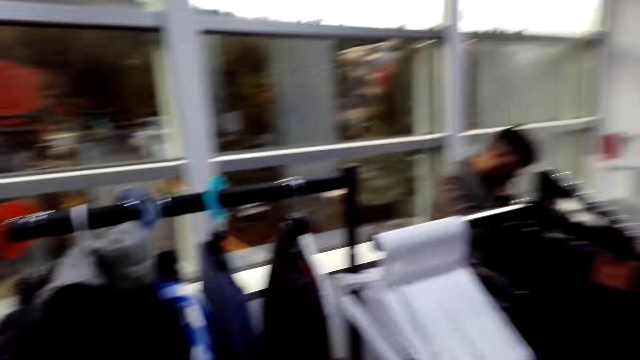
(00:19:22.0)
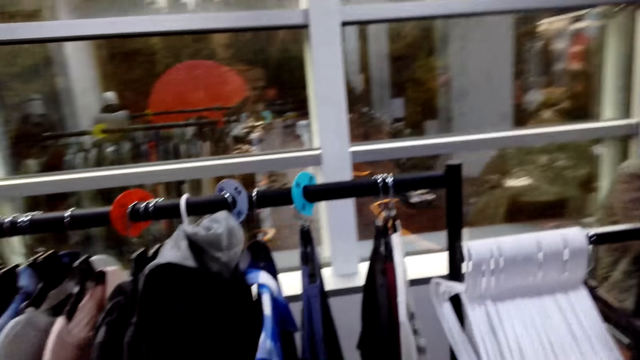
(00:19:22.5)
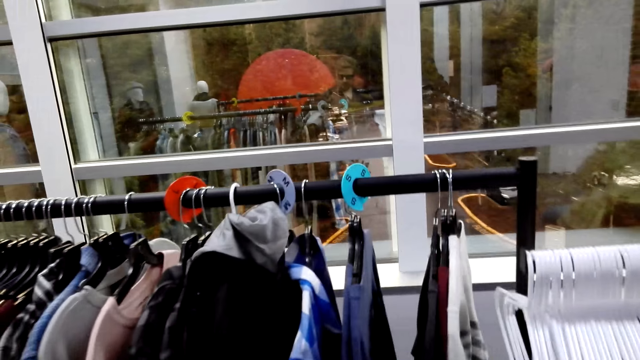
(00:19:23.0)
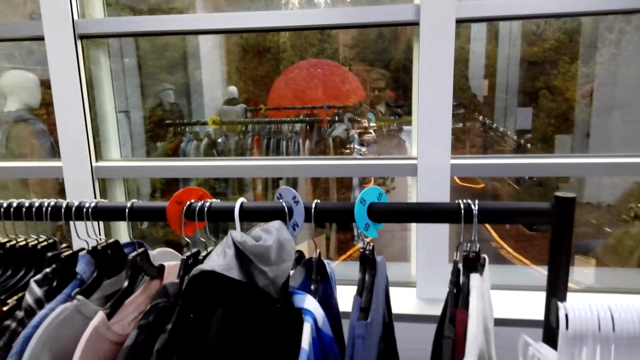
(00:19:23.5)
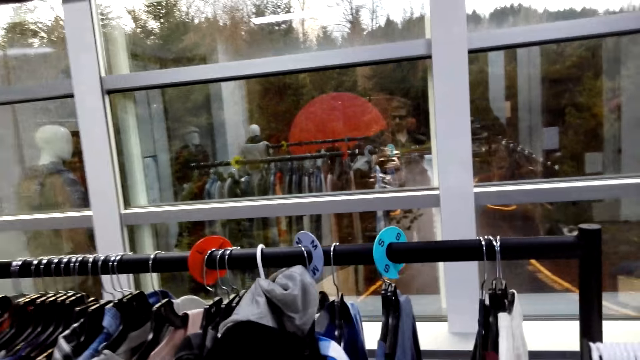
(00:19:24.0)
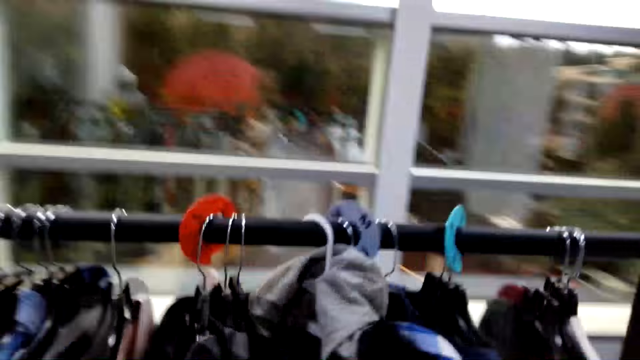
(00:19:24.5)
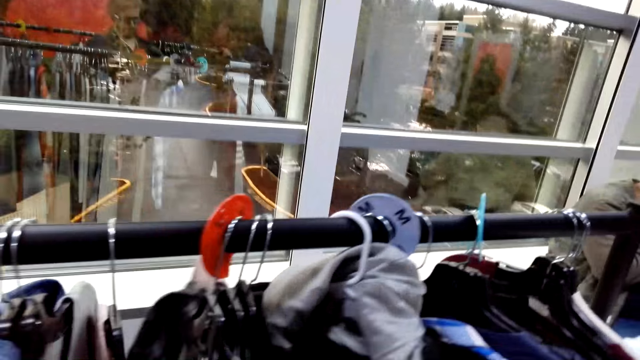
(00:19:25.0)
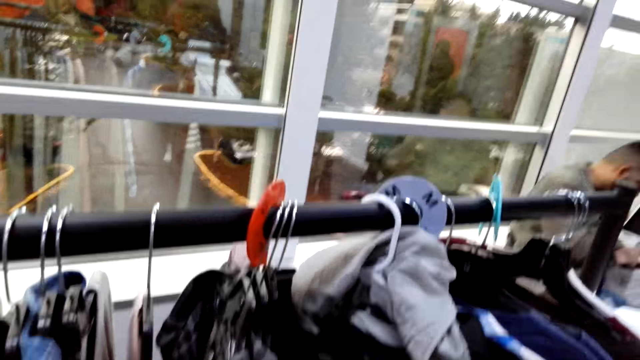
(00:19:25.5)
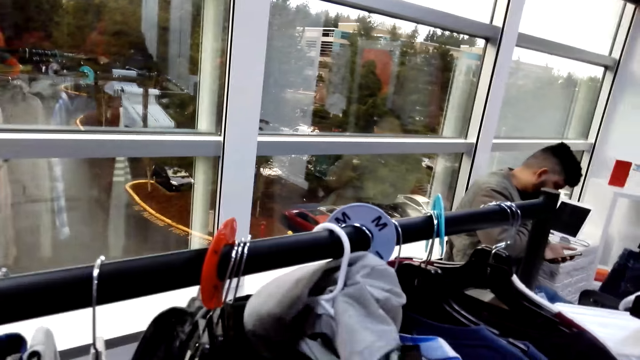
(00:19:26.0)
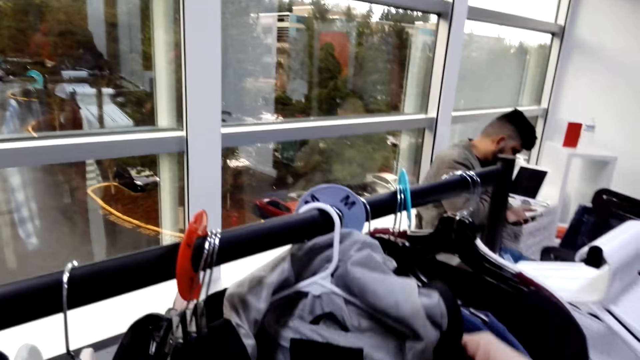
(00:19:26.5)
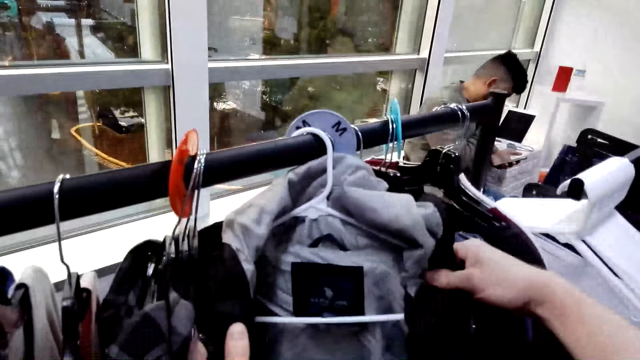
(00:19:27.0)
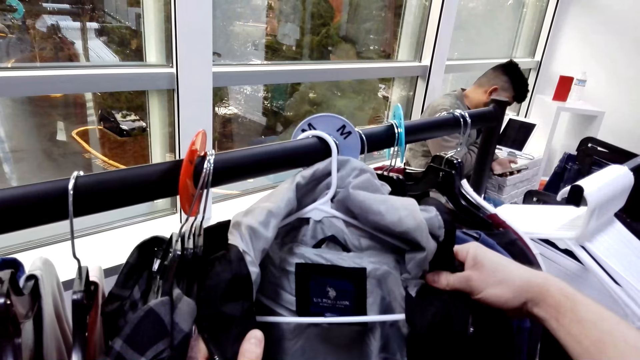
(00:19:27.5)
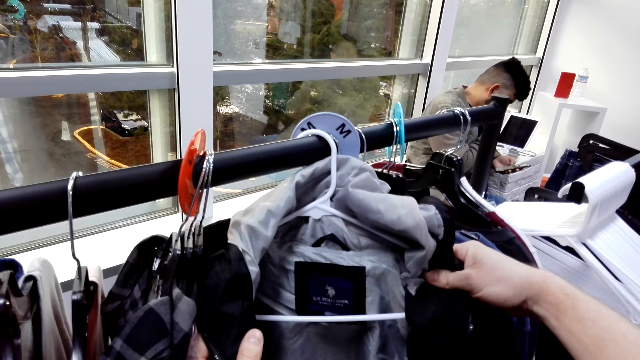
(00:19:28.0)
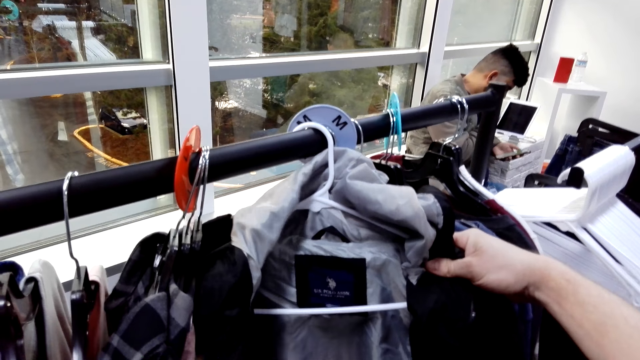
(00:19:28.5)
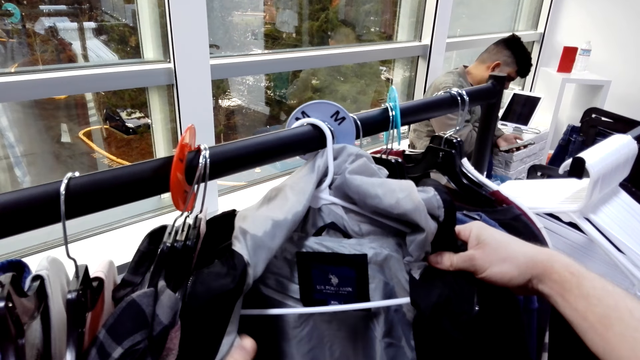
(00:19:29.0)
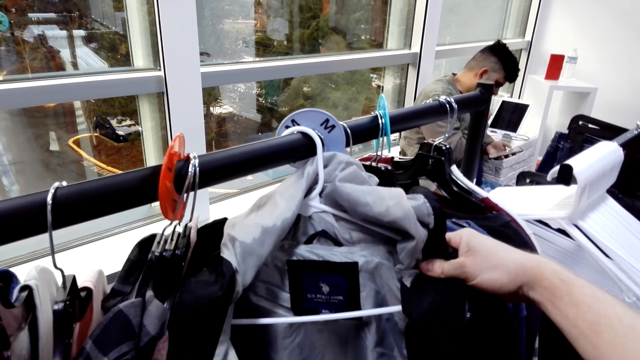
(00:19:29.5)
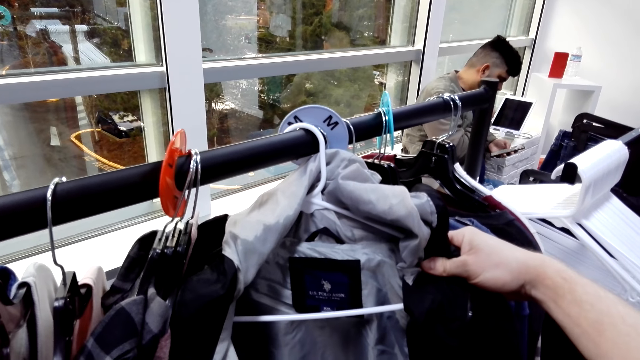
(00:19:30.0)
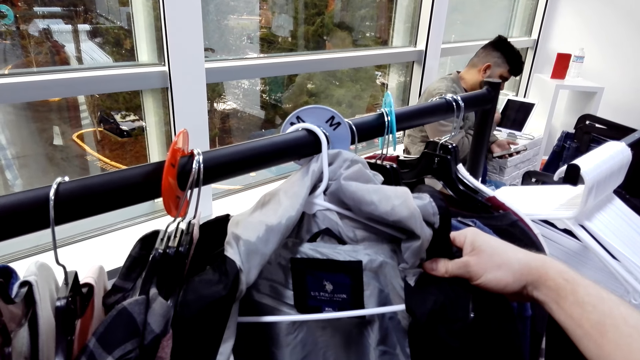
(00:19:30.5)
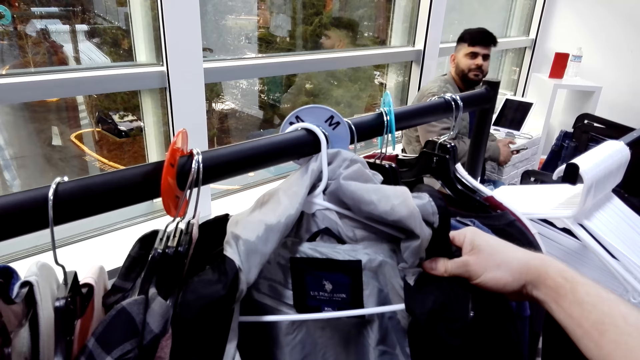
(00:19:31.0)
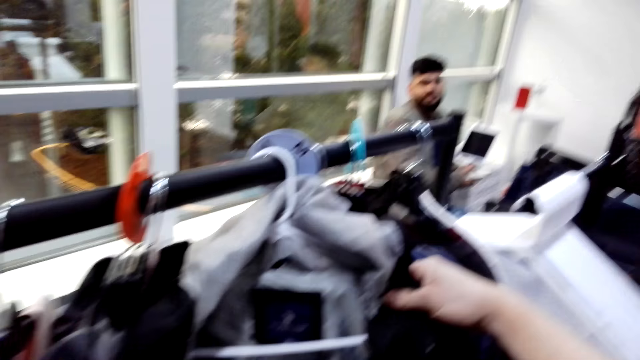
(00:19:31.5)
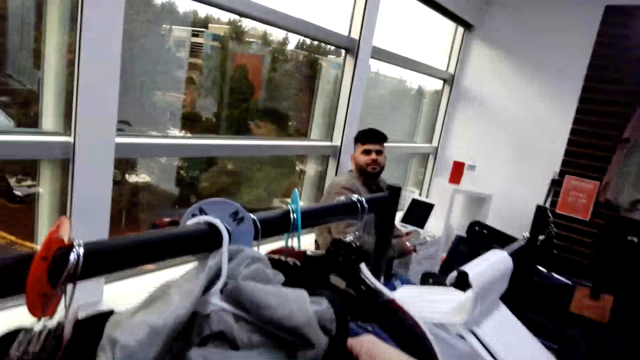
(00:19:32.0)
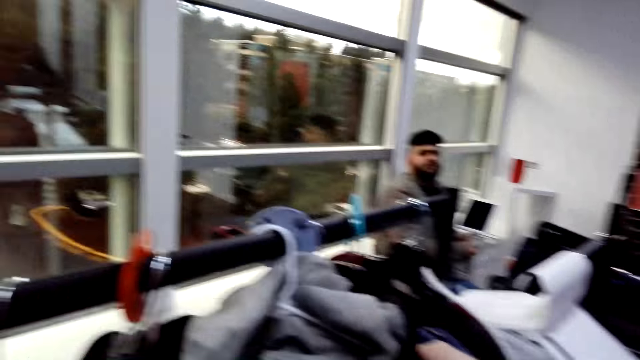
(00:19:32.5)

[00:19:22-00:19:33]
The camera wearer holds a jacket. They look at the jacket. They touch clothes on a cloth rack.

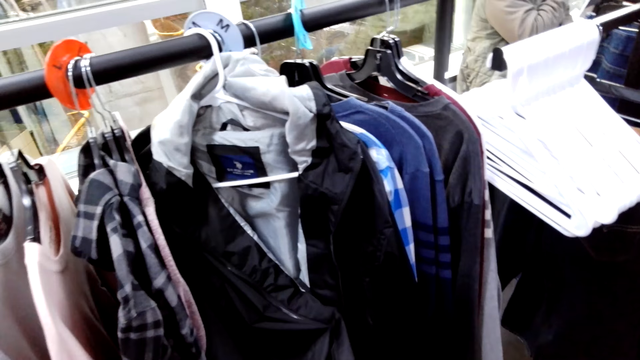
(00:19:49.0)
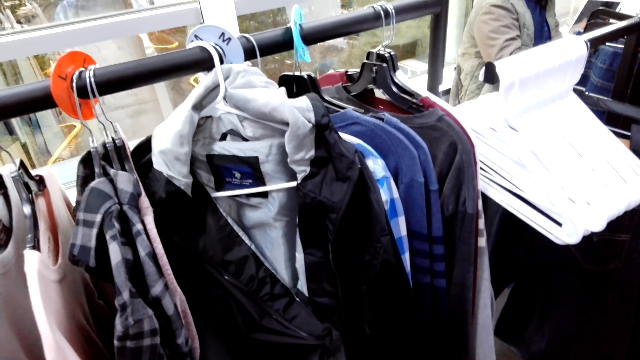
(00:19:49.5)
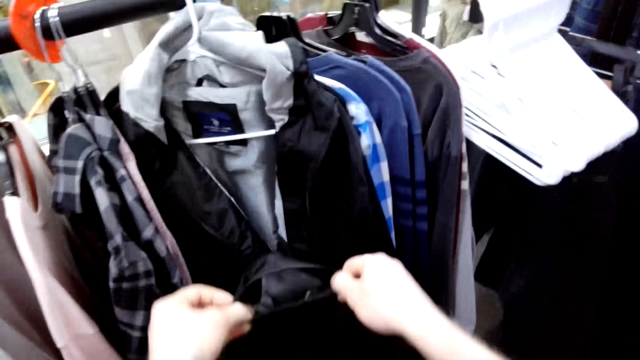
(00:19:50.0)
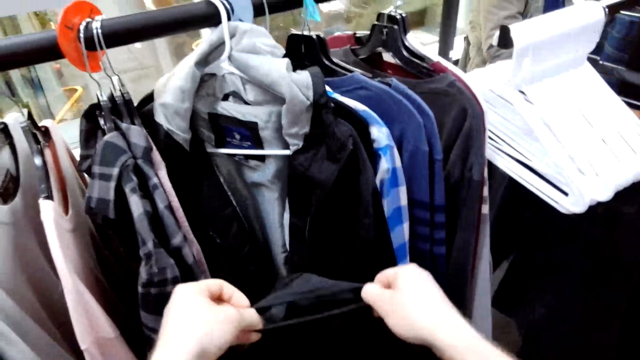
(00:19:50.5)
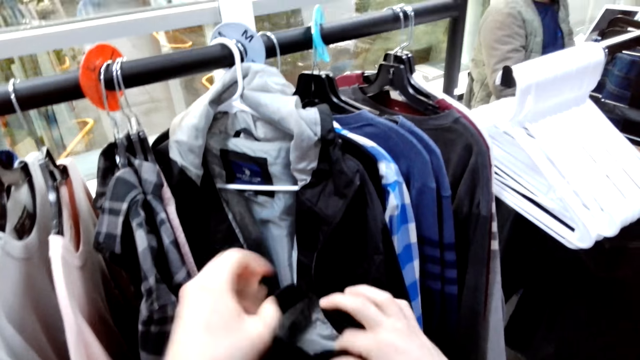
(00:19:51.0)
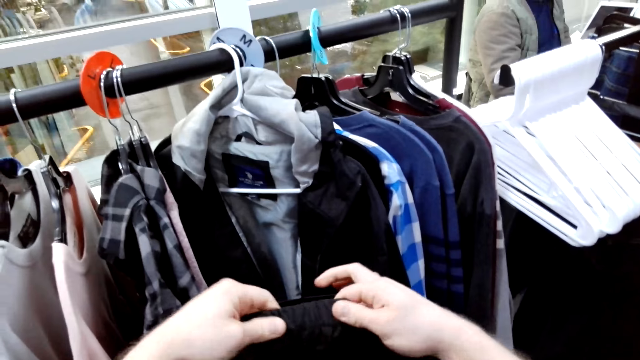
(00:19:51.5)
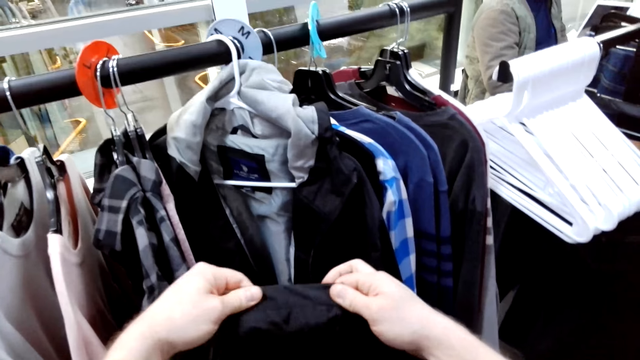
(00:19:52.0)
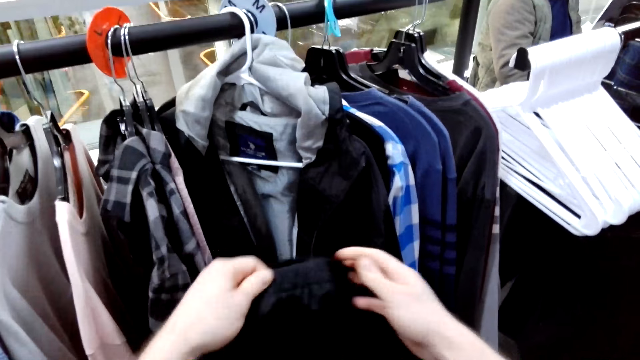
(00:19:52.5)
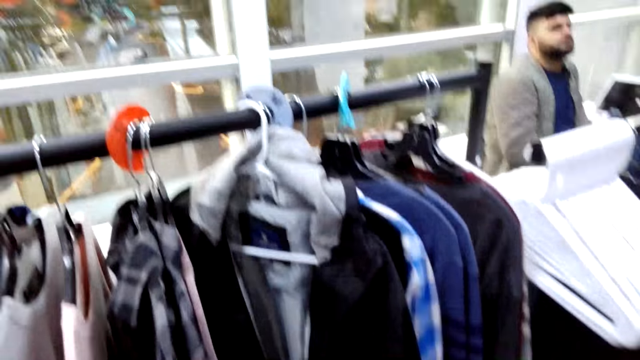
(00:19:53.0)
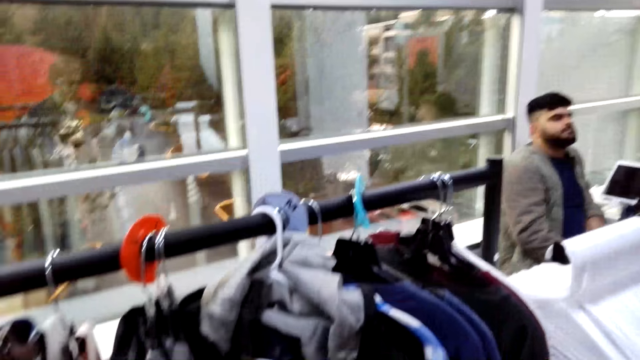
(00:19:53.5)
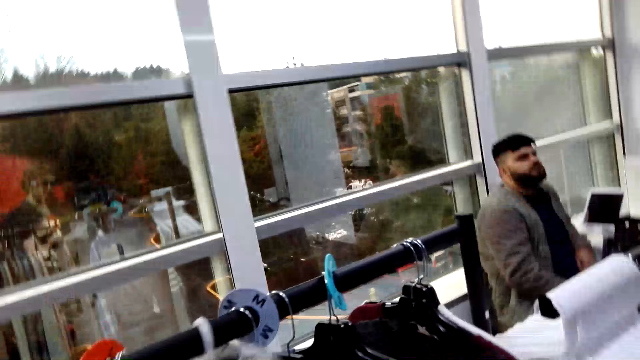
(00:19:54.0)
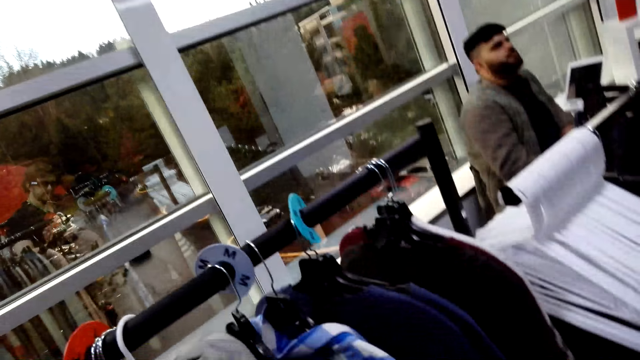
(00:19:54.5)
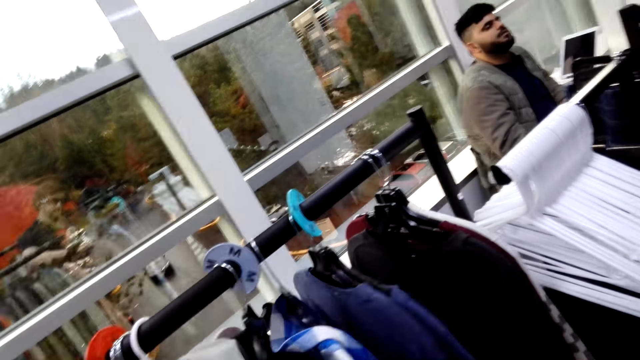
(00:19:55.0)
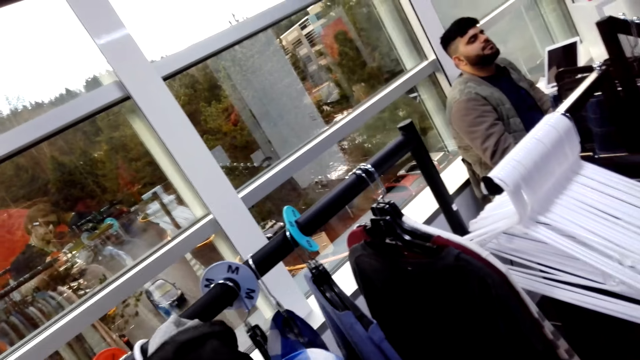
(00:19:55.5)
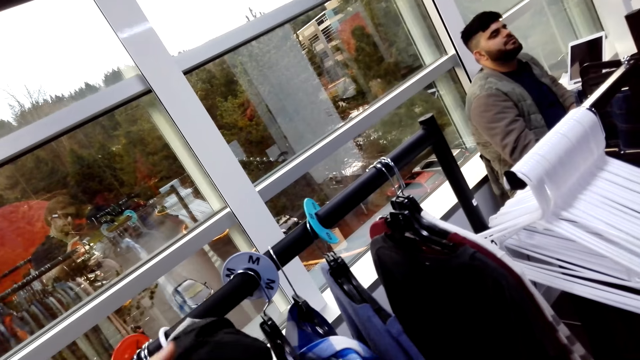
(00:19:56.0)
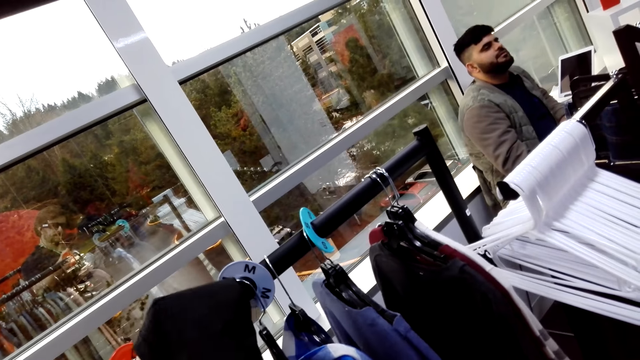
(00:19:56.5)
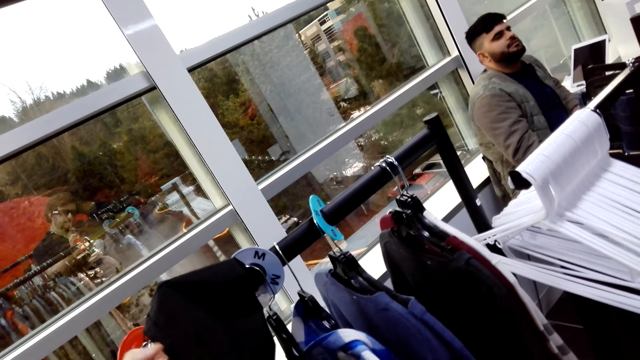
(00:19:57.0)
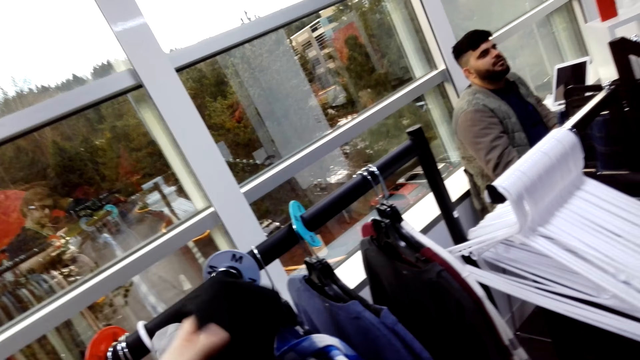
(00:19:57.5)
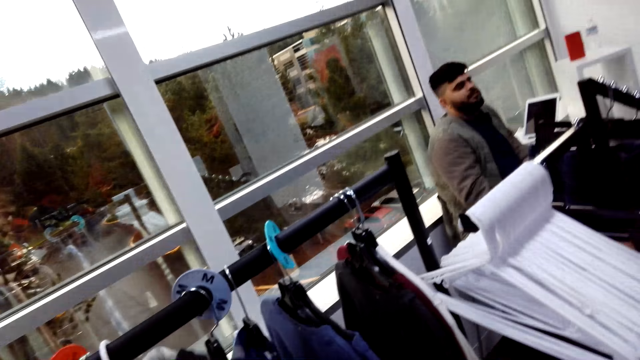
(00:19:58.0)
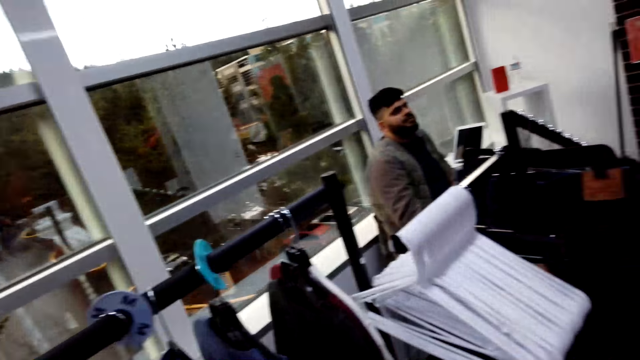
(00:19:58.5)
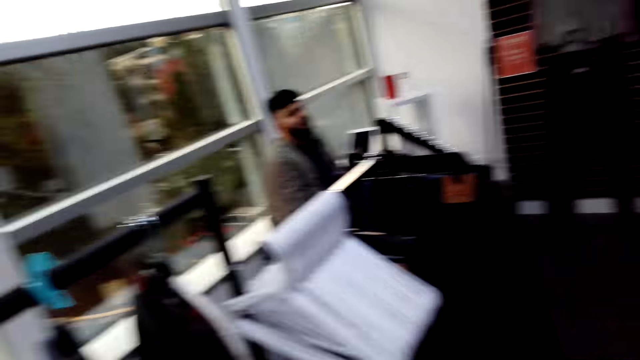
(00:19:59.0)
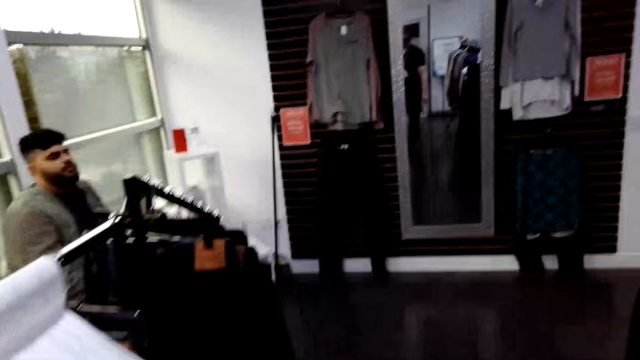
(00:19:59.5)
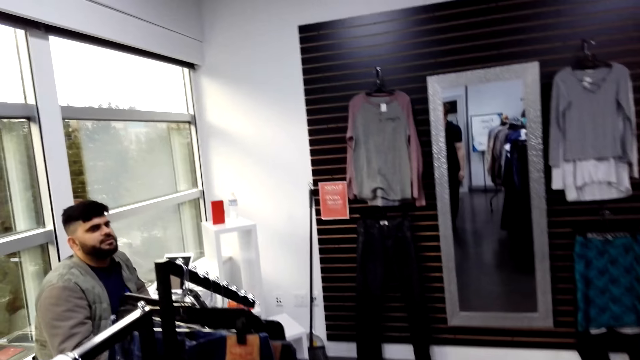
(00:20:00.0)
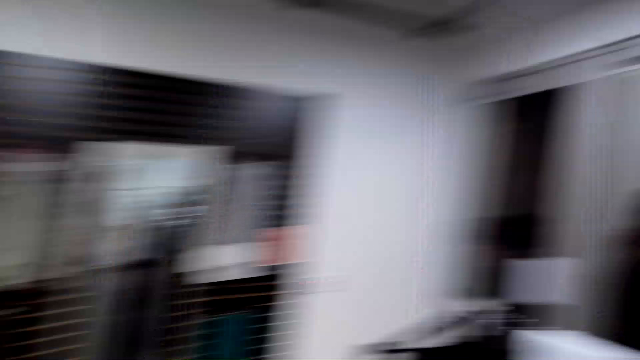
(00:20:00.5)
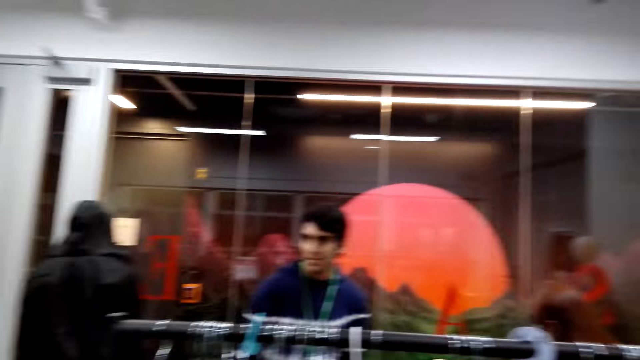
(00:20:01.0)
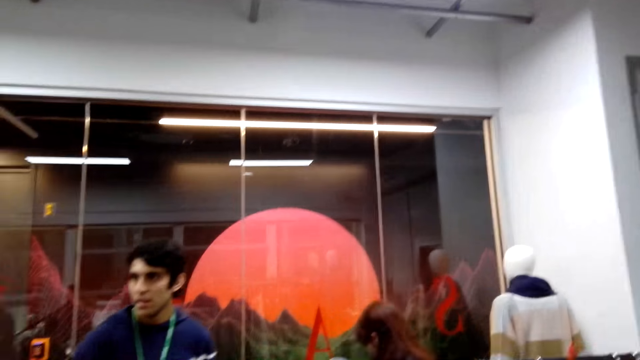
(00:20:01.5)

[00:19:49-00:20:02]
The camera wearer pulls the arm of the jacket. They walk around the room.
